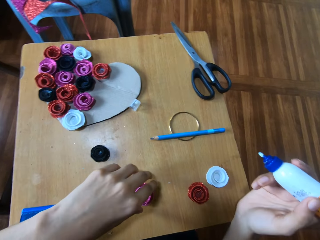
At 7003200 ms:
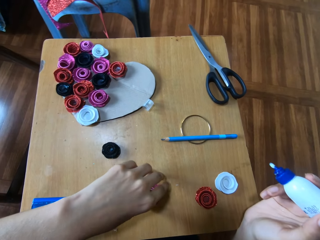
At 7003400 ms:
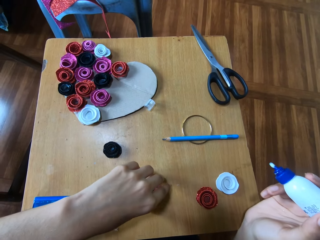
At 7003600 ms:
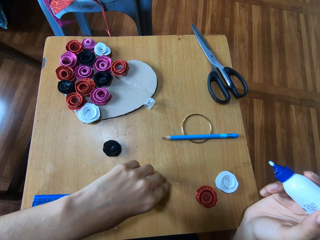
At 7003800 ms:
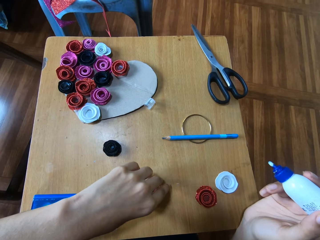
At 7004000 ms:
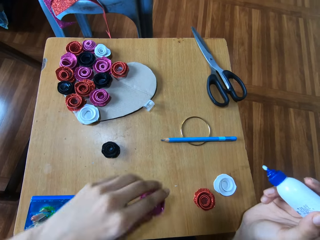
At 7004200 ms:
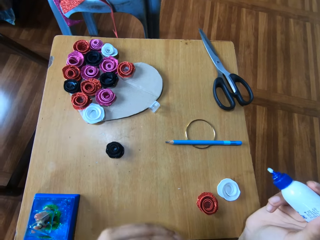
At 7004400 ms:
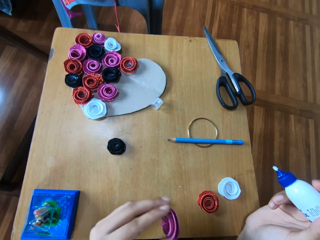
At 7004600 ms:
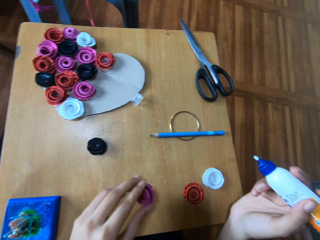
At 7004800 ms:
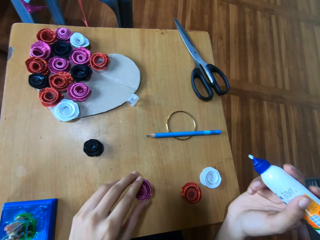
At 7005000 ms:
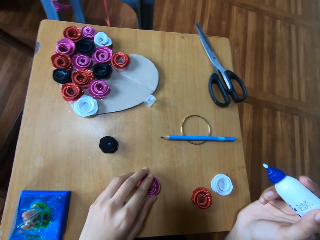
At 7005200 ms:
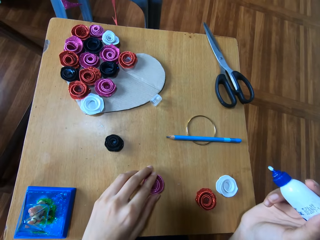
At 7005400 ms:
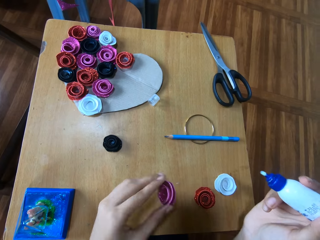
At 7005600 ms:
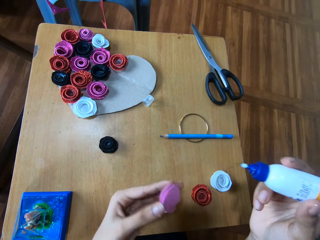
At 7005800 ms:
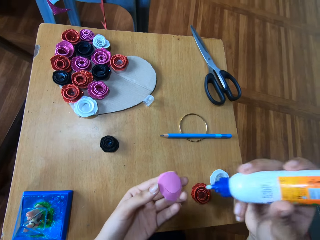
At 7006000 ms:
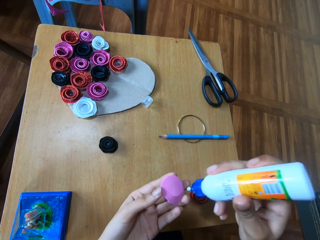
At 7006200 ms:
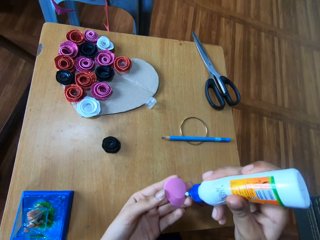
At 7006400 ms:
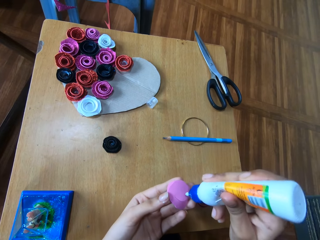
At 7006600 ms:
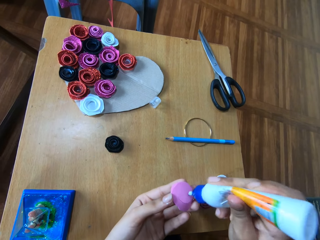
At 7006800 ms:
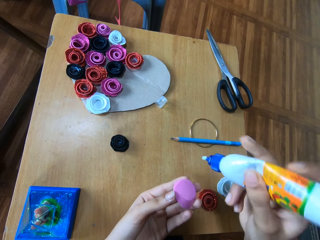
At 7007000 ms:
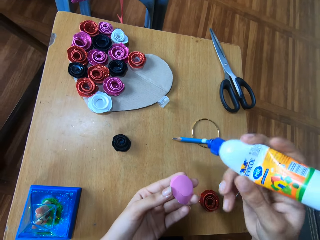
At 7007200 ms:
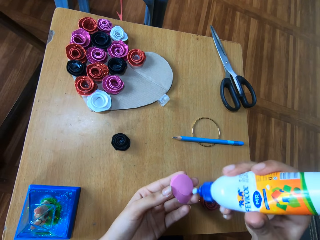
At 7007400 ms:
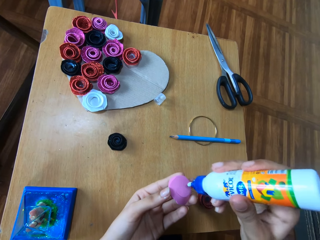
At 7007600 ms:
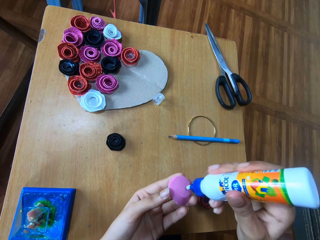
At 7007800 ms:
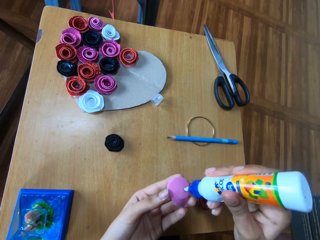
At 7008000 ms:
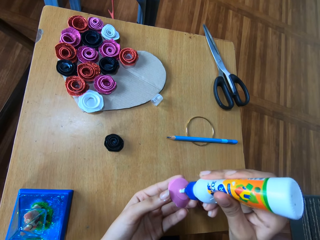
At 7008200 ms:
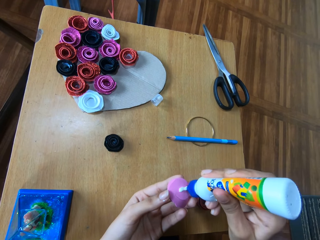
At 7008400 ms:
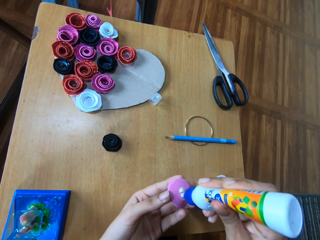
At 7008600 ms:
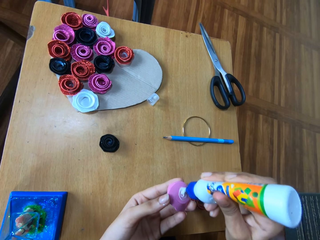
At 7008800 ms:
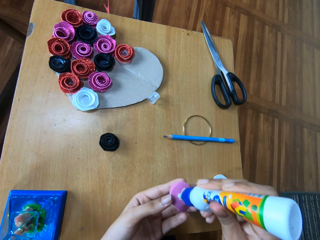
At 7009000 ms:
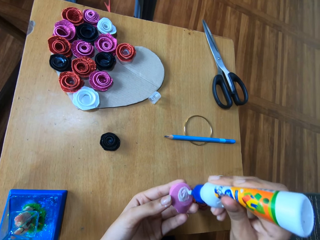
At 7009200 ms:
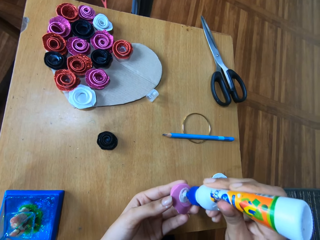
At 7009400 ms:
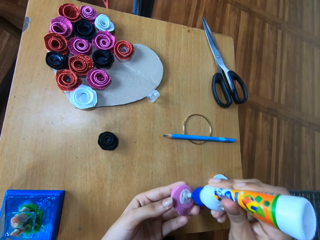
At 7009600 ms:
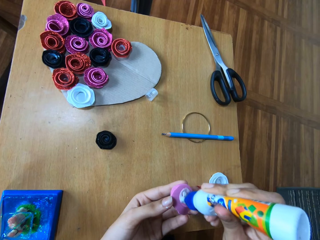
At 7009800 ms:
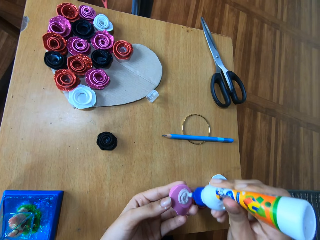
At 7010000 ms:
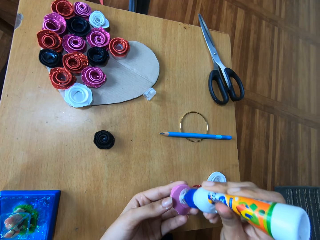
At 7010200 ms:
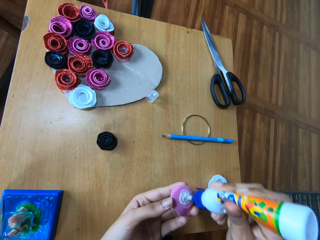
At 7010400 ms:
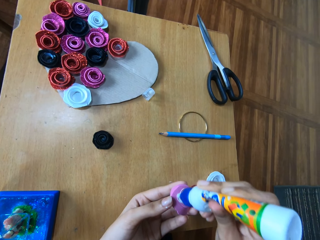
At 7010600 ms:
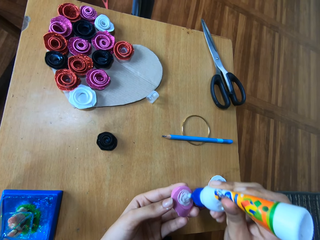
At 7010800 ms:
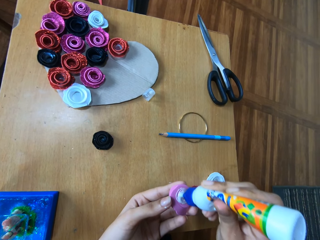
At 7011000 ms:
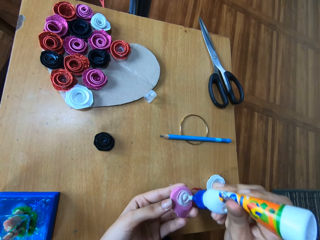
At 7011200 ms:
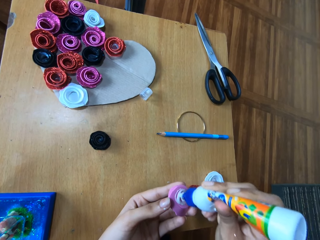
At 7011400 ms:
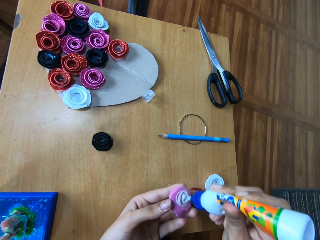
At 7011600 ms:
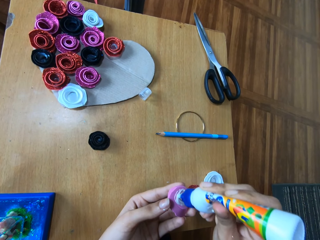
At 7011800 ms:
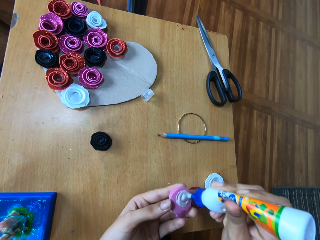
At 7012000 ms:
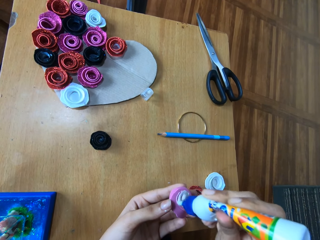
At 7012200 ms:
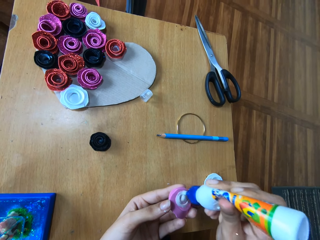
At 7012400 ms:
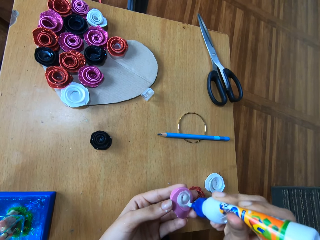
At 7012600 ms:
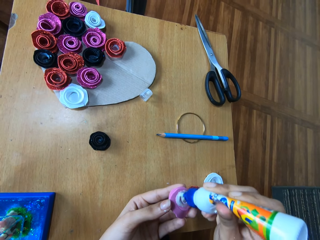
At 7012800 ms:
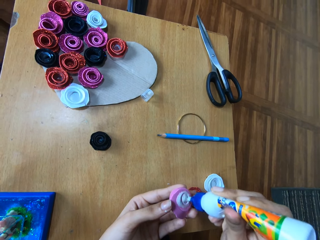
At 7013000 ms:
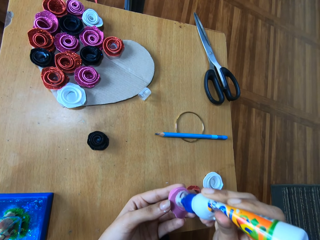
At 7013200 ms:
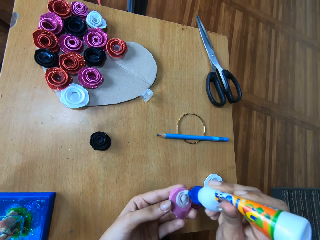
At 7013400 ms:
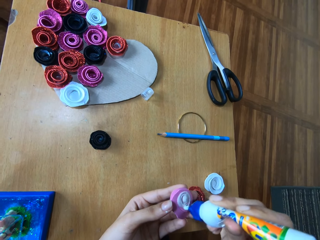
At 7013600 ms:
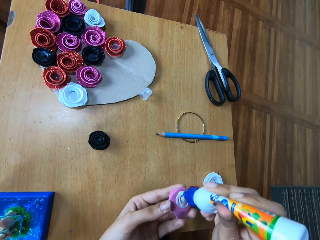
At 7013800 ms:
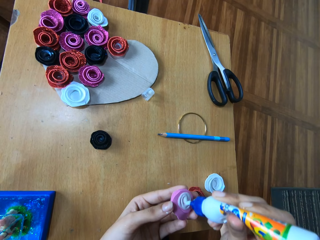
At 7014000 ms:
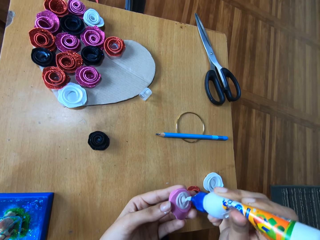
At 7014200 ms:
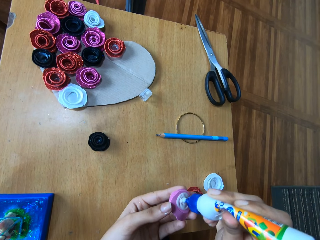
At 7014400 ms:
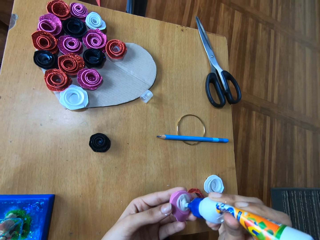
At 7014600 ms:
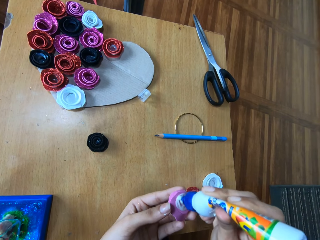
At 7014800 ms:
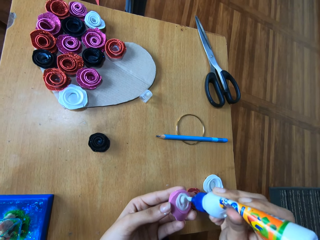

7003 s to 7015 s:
The camera wearer picks up a flower-like purple glitter paper from the carton paper on the wooden table. They attach glue to the flower-like purple glitter paper. They apply glue on the paper flower ribbon.

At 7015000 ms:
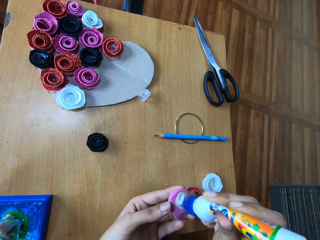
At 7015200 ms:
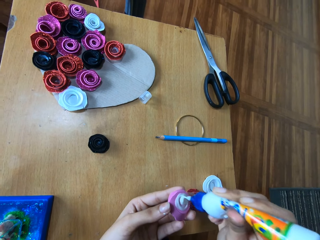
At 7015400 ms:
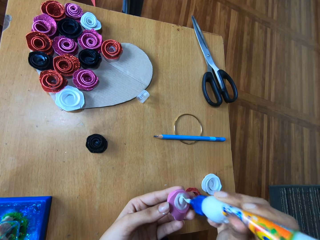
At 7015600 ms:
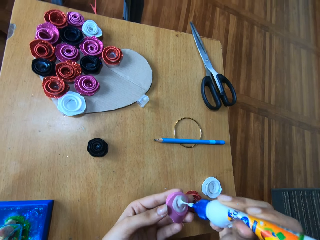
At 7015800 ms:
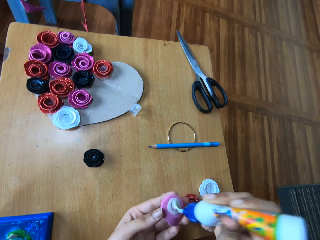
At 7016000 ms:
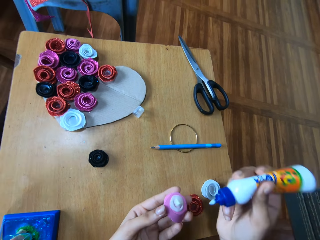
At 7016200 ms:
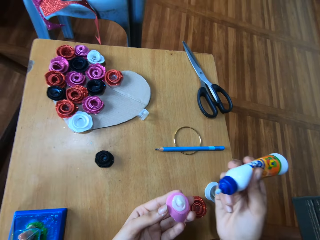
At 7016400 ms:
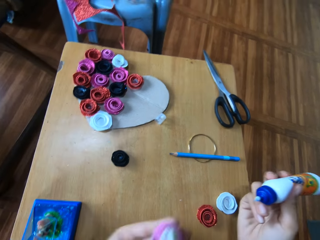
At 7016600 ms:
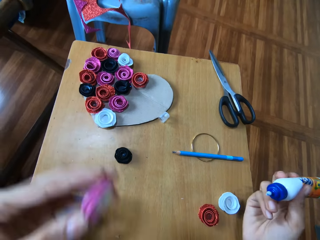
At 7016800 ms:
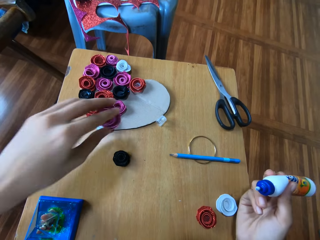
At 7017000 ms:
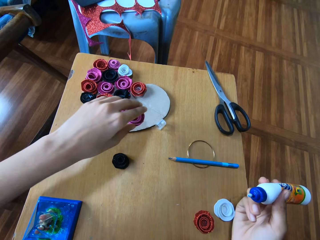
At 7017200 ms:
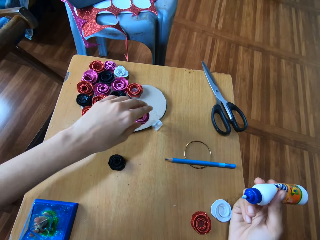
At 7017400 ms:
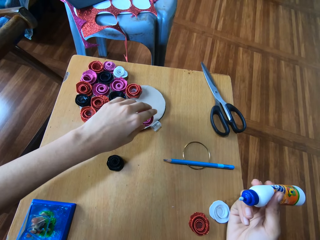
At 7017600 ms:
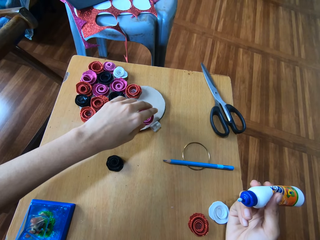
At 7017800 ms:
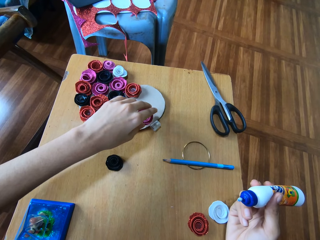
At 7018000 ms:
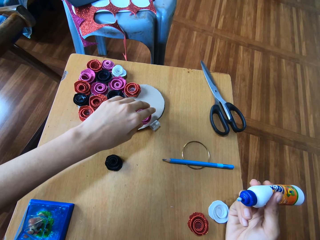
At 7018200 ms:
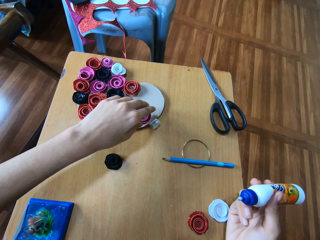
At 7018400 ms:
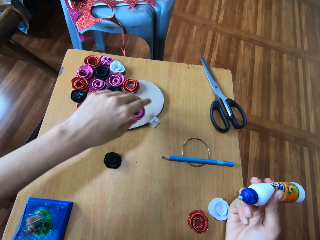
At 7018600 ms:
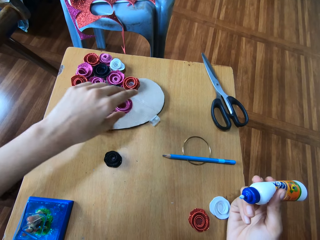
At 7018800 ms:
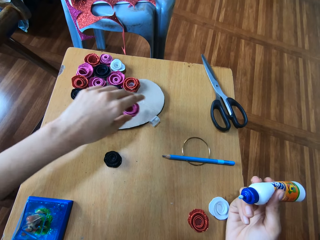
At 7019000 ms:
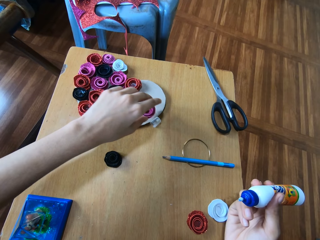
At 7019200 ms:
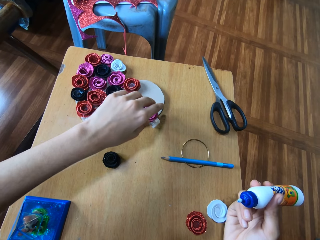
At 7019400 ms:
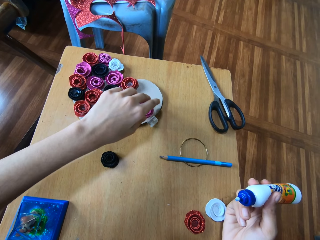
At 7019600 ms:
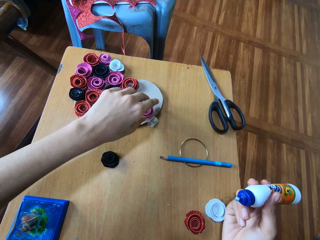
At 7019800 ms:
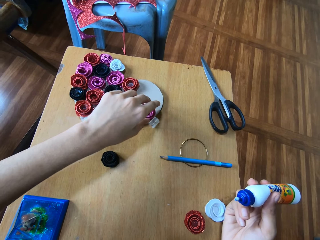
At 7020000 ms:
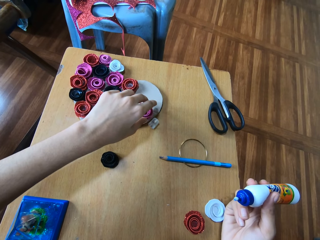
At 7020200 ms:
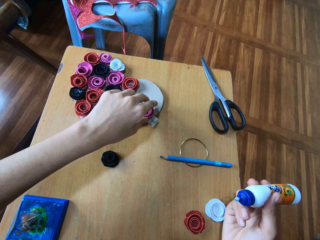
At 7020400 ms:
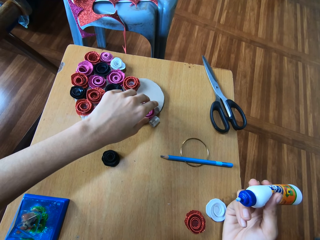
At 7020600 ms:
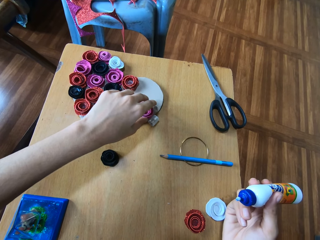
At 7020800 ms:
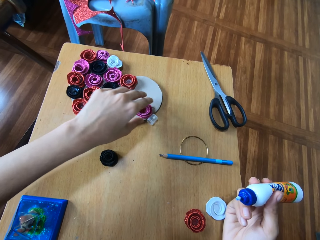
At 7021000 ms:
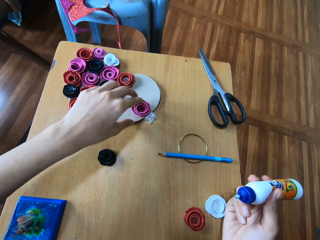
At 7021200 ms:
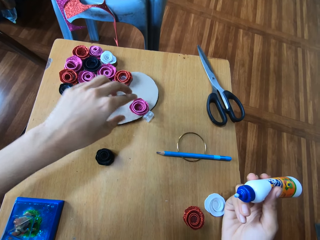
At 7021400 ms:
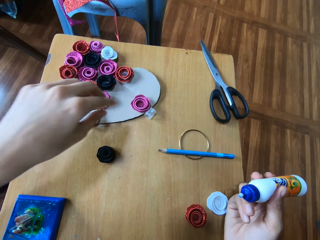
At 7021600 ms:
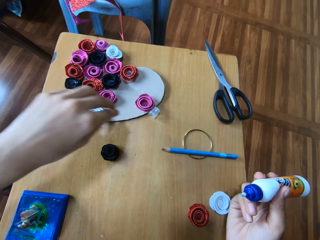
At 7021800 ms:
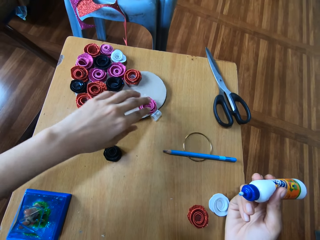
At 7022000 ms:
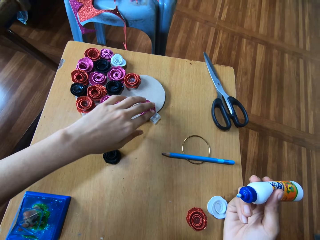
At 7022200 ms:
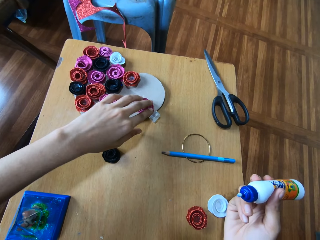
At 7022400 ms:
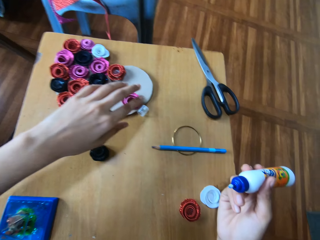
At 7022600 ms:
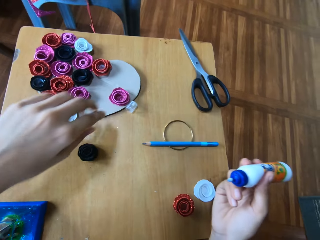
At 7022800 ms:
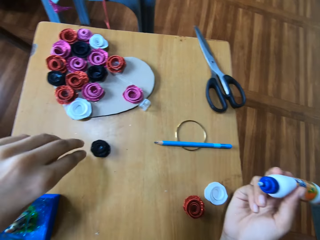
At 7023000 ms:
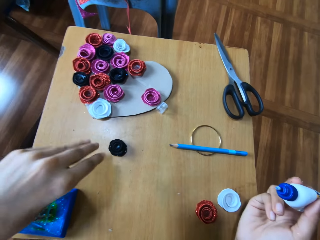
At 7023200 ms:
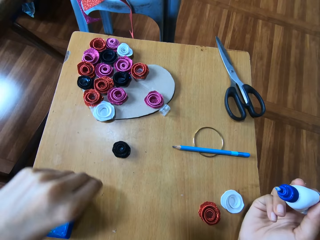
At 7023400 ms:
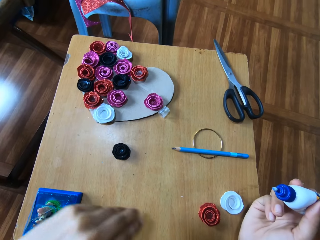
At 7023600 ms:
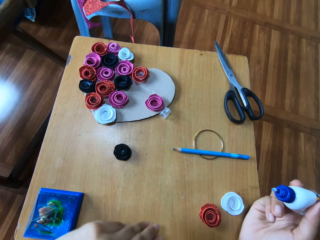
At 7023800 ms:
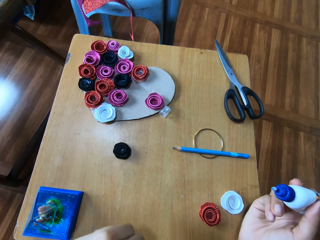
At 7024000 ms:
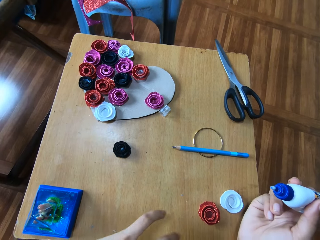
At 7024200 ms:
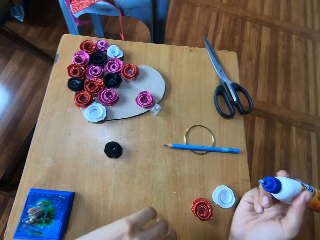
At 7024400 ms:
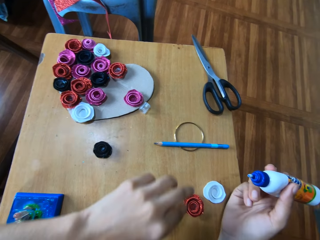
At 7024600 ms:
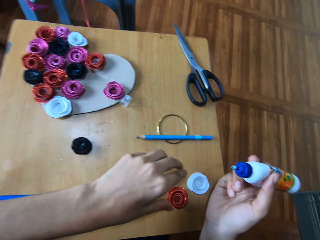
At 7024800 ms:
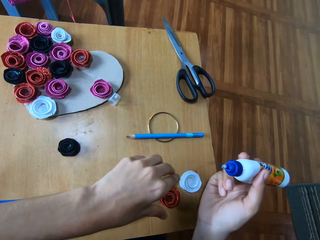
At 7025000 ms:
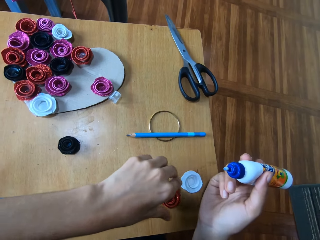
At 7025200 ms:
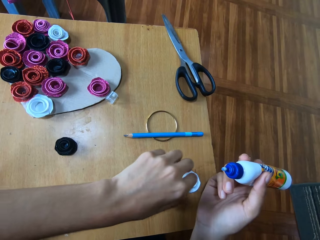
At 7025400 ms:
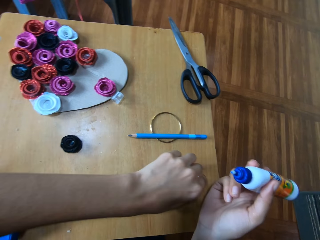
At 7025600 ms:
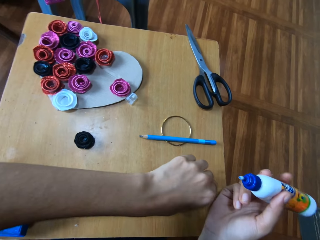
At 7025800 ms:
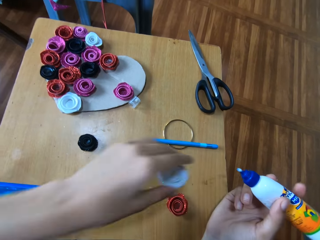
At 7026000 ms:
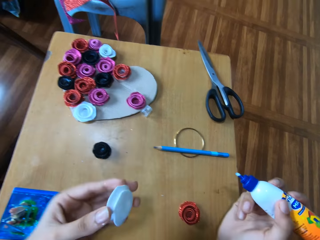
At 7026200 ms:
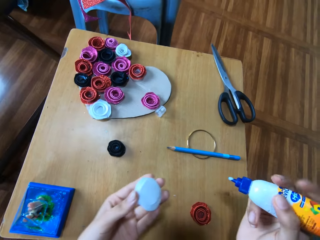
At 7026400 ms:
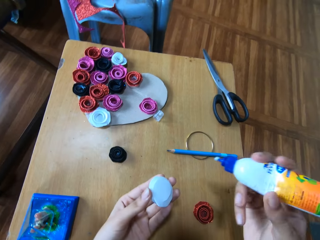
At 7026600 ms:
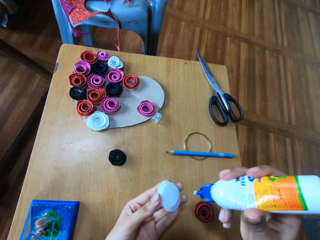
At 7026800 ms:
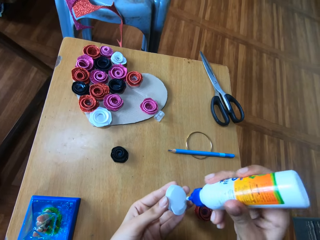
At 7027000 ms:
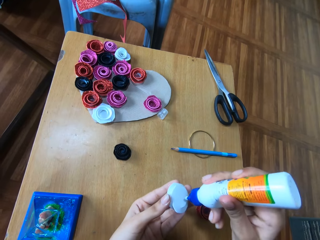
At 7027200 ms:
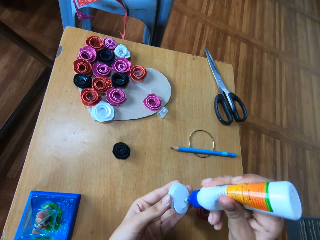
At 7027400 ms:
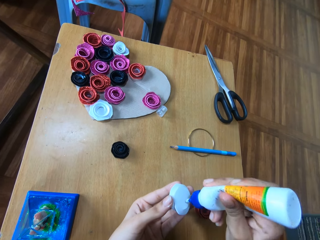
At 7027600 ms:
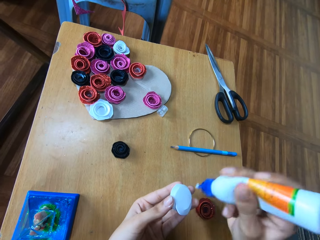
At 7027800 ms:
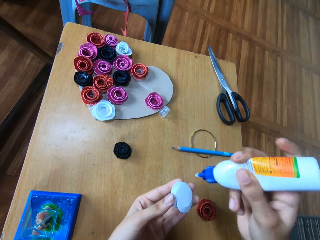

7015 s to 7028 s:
The camera wearer places the flower-like purple glitter paper on the carton paper on the wooden table. They pick up a flower-like white glitter paper from the carton paper on the wooden table. They attach glue to the flower-like white glitter paper.
